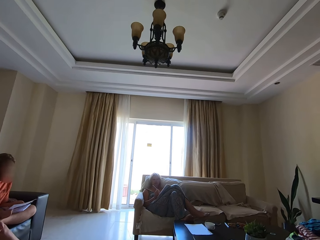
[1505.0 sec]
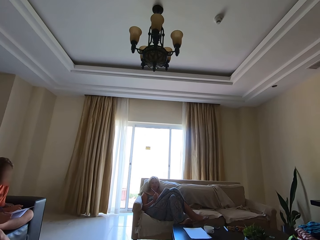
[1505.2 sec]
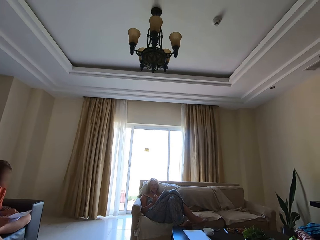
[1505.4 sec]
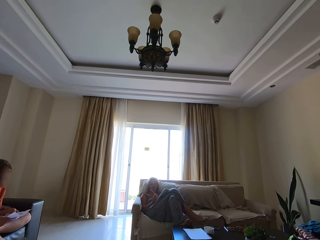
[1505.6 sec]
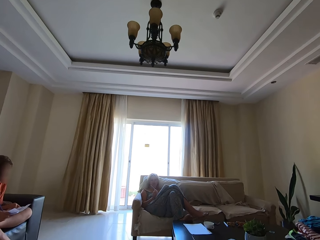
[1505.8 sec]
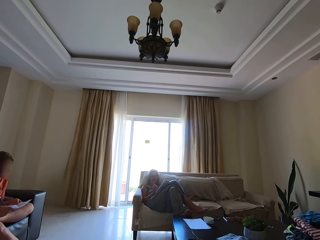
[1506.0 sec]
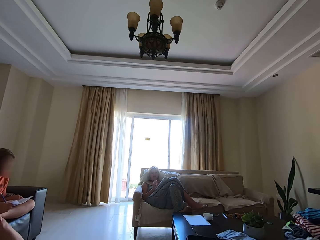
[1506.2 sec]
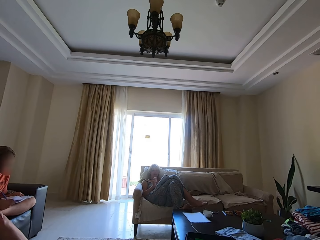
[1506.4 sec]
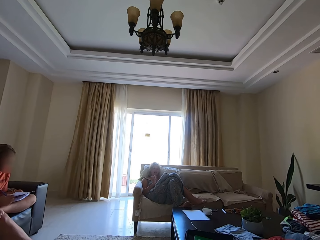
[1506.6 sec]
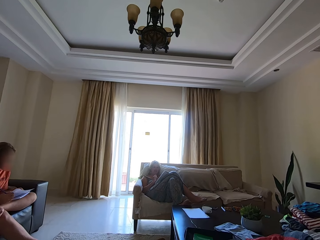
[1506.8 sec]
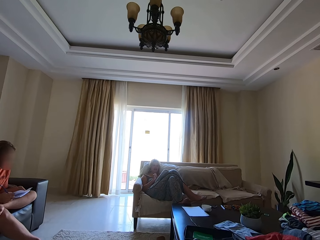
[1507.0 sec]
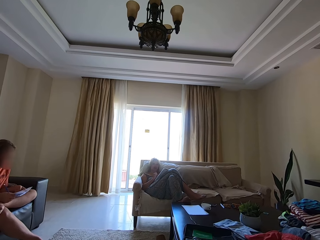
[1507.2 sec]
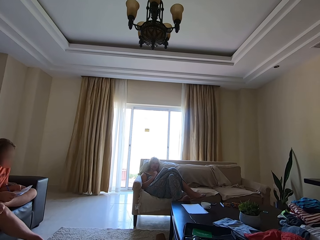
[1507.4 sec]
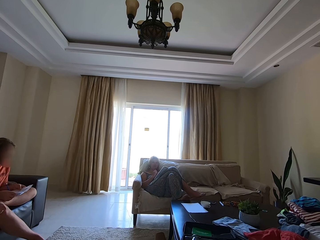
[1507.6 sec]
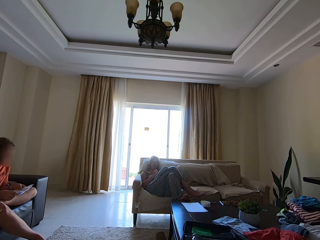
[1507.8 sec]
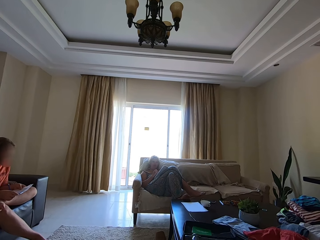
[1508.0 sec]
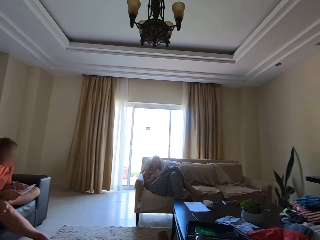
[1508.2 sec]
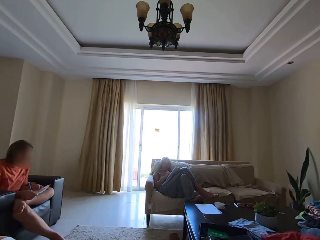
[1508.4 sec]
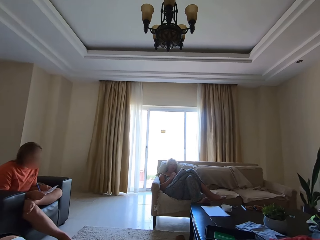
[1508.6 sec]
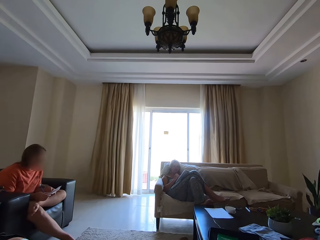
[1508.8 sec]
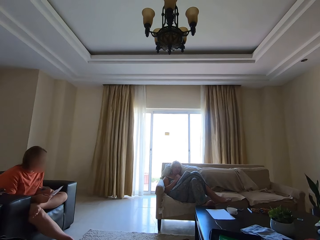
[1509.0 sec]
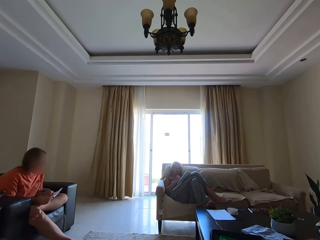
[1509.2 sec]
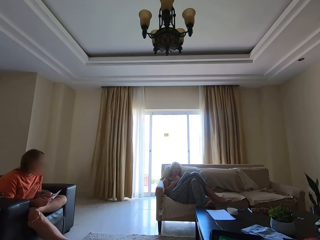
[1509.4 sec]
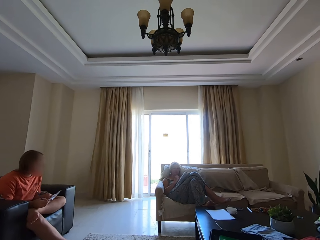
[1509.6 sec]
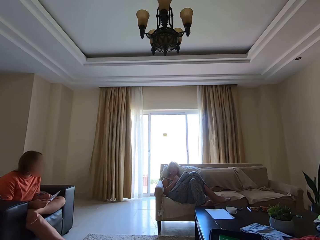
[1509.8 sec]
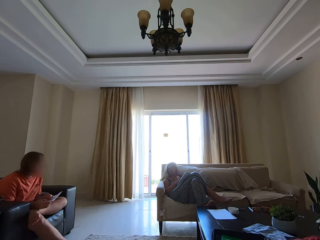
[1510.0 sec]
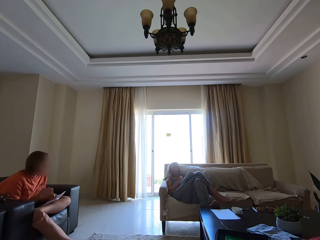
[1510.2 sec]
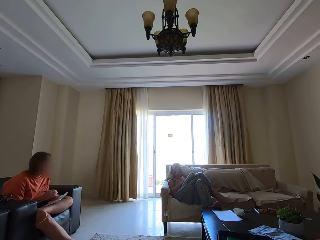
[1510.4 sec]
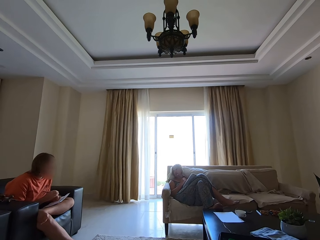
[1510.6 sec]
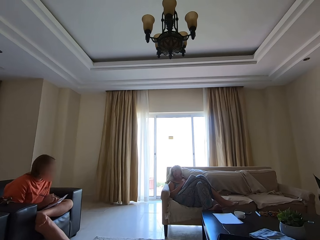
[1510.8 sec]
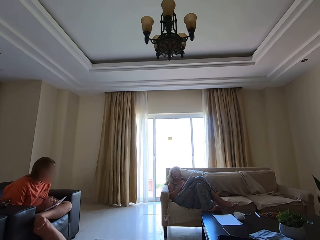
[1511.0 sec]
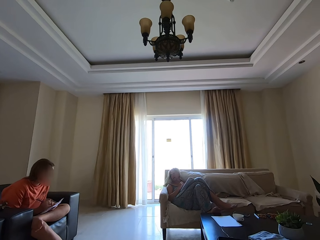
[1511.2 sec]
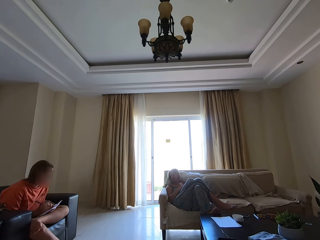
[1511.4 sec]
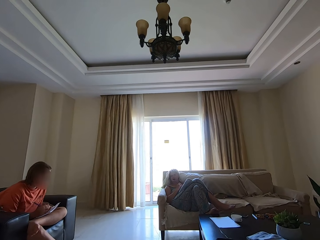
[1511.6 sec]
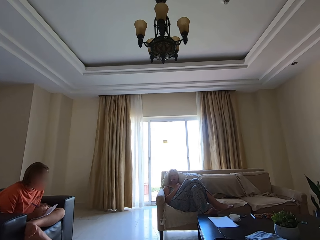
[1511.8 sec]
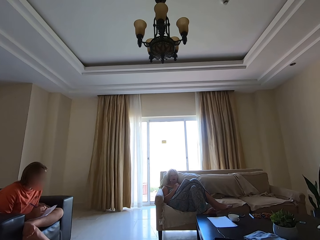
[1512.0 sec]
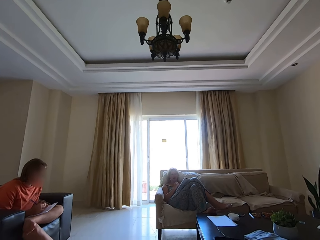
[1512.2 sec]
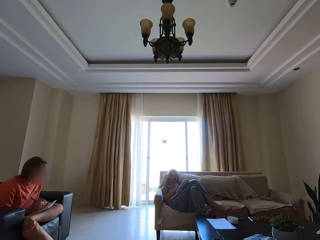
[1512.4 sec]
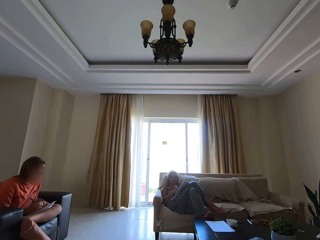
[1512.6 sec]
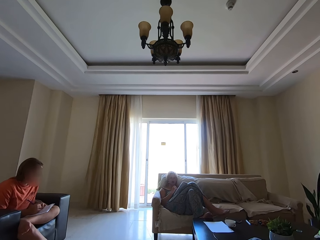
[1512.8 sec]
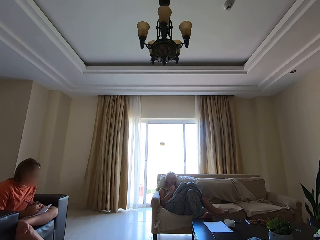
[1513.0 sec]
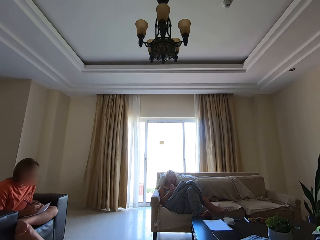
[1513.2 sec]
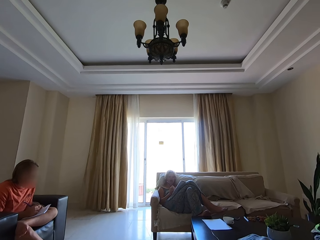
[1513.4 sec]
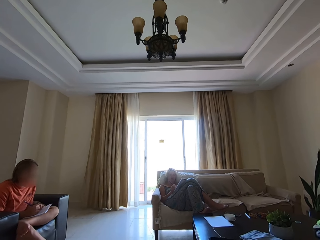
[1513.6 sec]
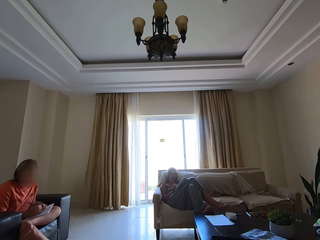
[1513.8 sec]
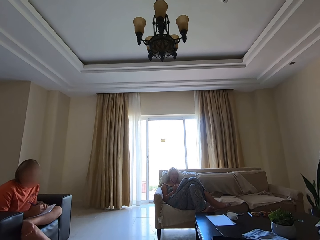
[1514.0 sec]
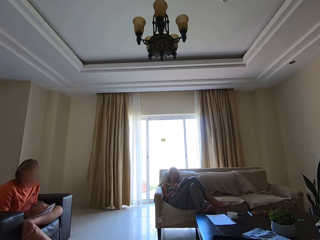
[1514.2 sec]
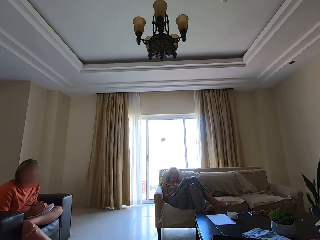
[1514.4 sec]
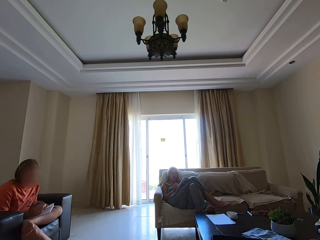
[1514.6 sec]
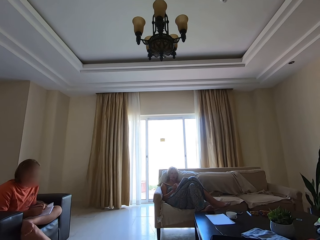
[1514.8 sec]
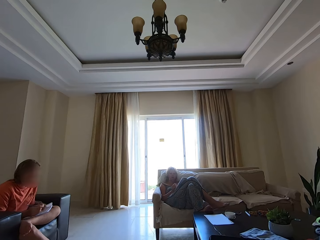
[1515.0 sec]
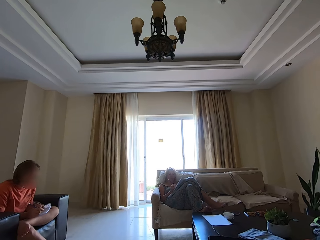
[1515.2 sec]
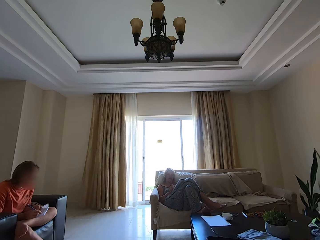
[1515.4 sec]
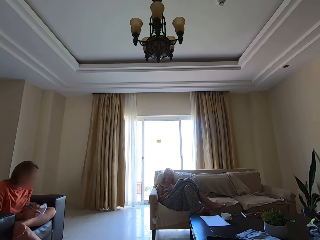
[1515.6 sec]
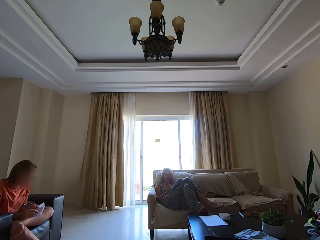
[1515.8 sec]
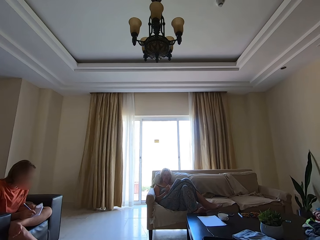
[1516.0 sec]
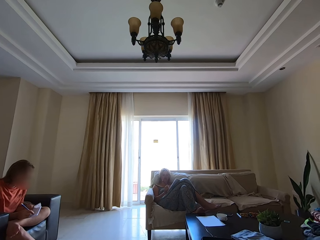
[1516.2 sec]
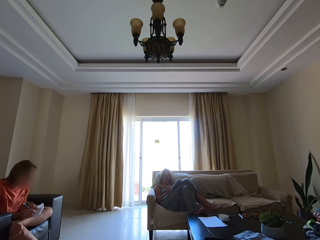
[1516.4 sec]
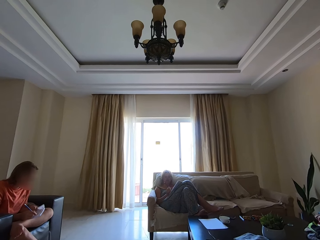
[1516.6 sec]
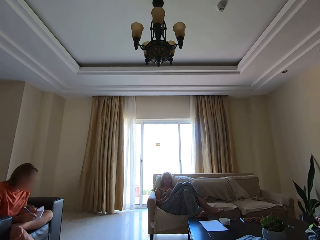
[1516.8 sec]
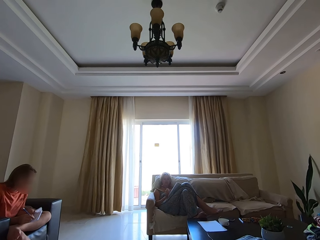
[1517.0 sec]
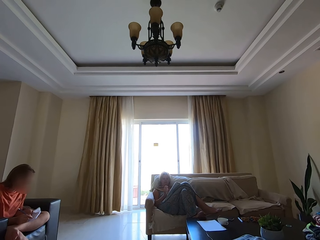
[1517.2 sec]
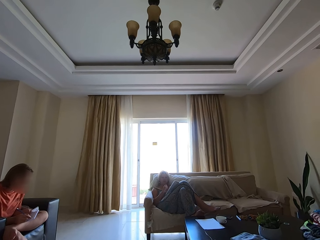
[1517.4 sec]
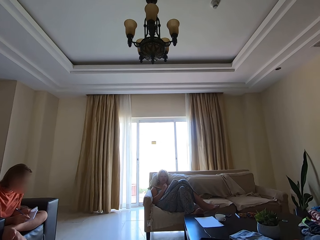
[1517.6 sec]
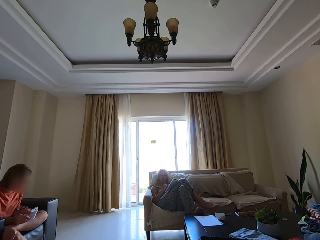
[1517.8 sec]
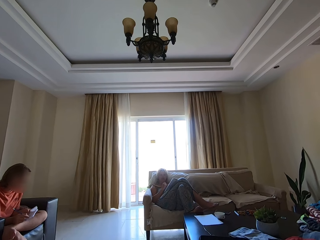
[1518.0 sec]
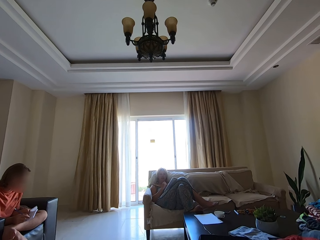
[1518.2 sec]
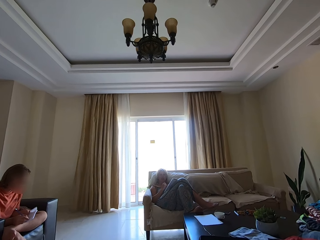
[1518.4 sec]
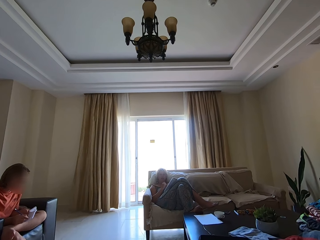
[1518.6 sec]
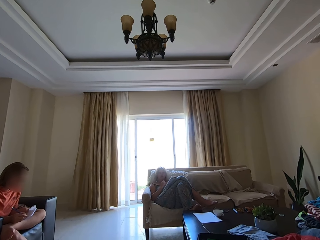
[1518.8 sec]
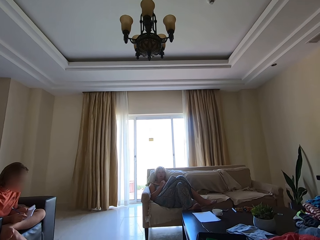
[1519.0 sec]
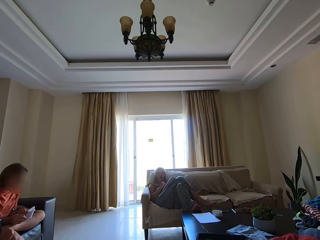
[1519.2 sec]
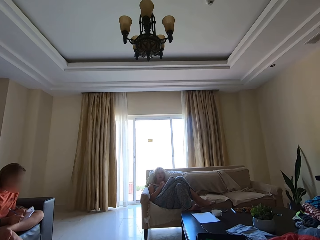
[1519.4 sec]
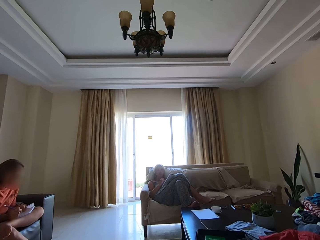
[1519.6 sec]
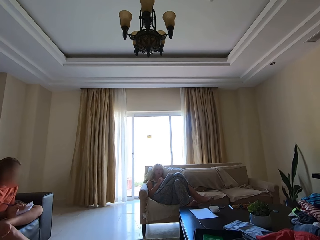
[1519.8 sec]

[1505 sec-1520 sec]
A person talks. Another person talks. The camera wearer talks. A person writes in a book.

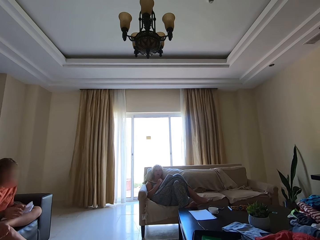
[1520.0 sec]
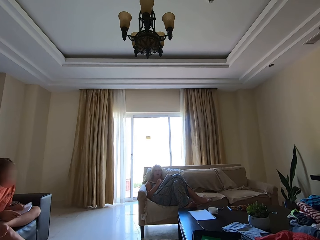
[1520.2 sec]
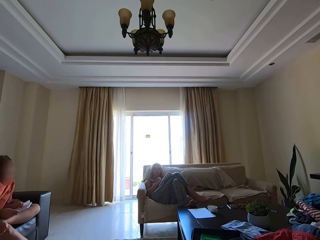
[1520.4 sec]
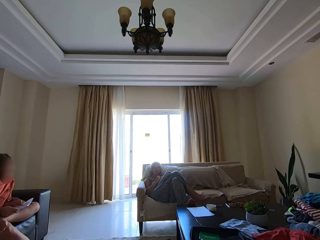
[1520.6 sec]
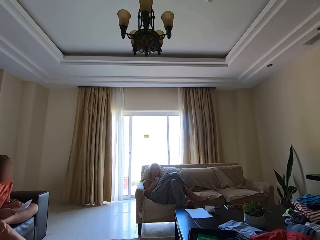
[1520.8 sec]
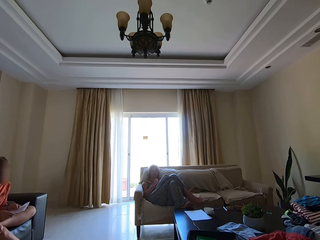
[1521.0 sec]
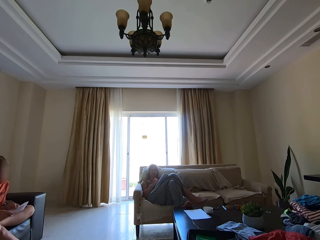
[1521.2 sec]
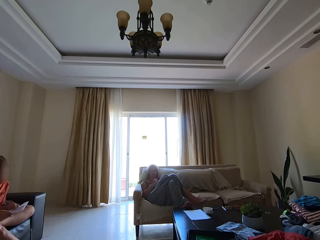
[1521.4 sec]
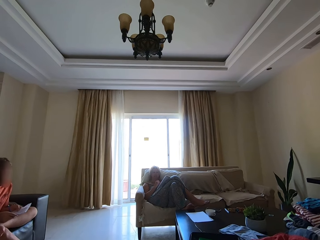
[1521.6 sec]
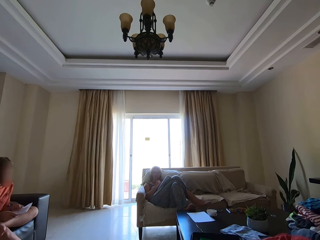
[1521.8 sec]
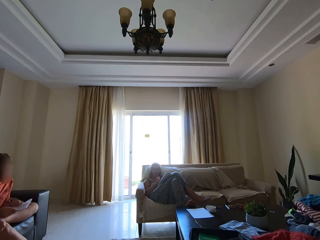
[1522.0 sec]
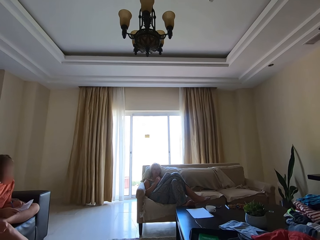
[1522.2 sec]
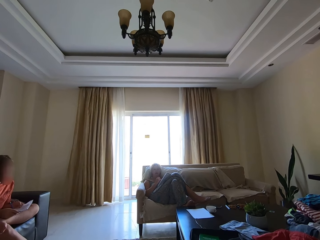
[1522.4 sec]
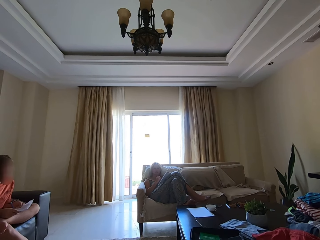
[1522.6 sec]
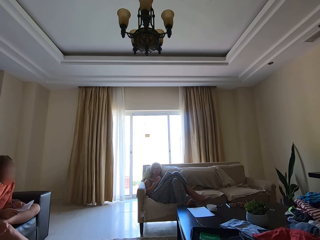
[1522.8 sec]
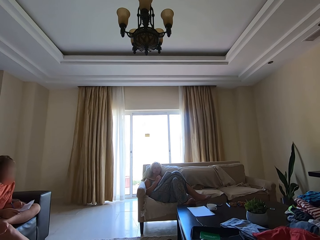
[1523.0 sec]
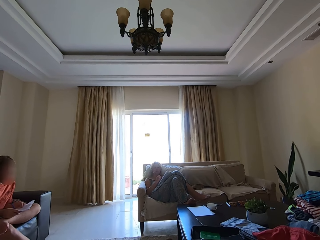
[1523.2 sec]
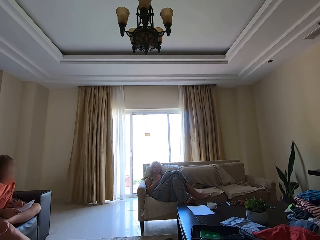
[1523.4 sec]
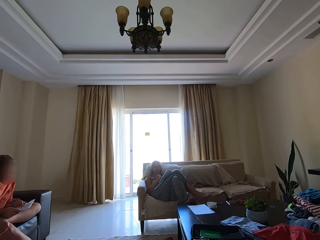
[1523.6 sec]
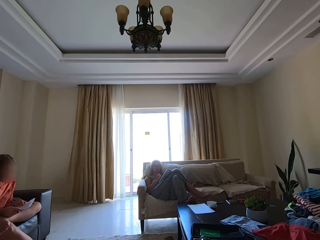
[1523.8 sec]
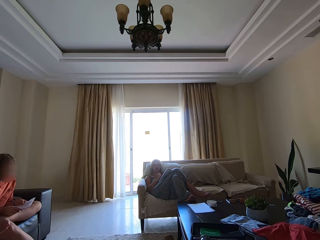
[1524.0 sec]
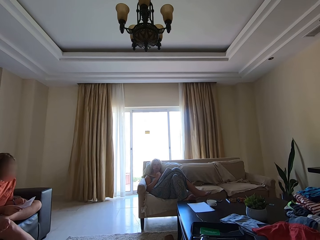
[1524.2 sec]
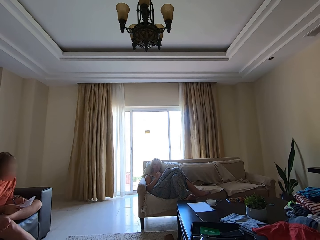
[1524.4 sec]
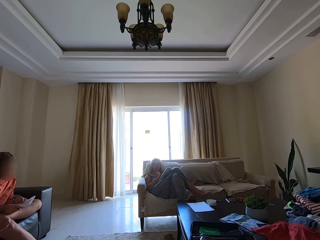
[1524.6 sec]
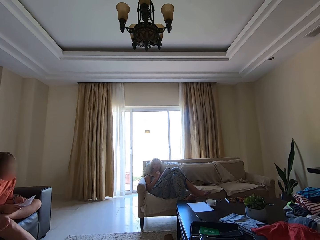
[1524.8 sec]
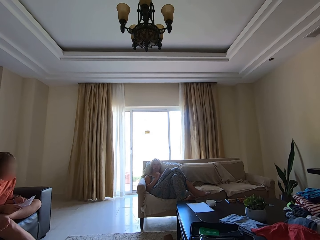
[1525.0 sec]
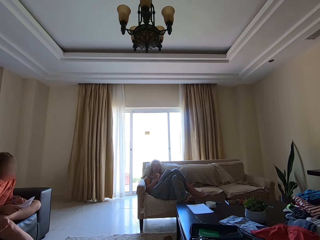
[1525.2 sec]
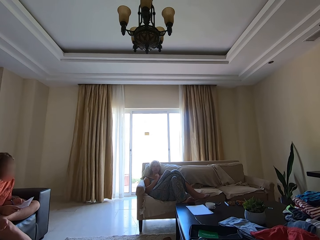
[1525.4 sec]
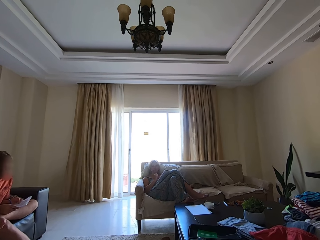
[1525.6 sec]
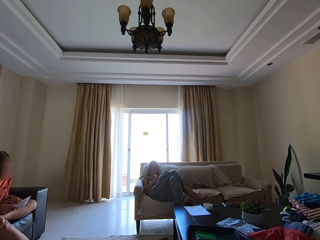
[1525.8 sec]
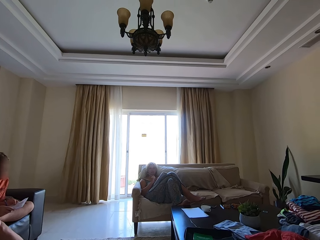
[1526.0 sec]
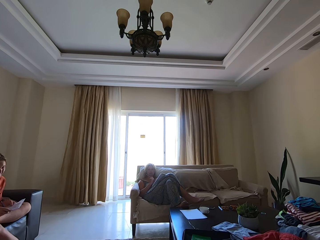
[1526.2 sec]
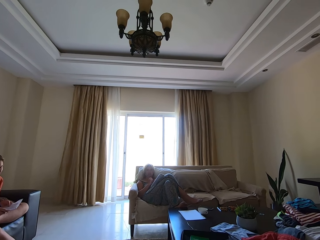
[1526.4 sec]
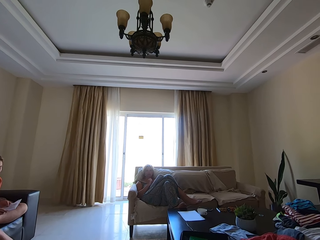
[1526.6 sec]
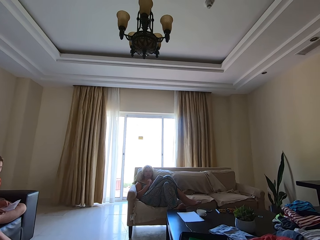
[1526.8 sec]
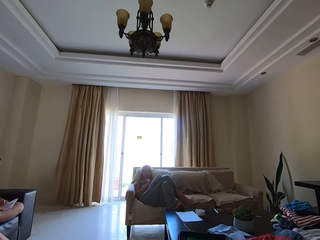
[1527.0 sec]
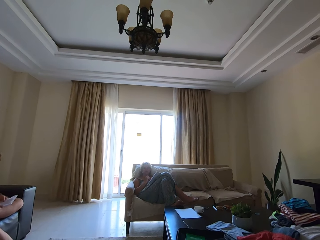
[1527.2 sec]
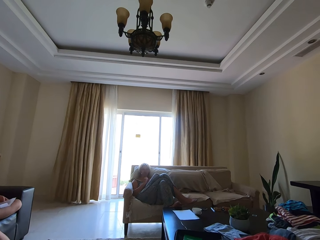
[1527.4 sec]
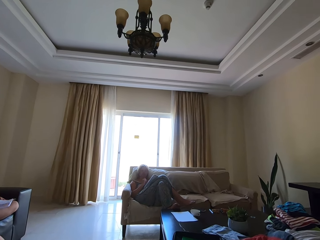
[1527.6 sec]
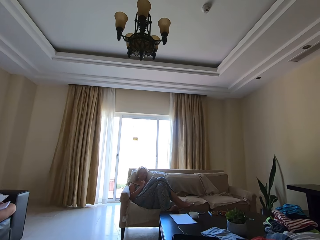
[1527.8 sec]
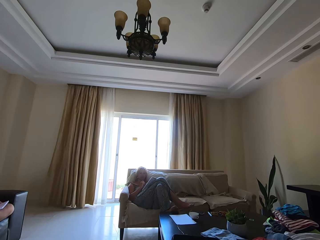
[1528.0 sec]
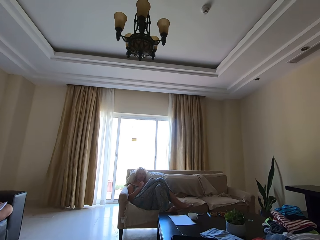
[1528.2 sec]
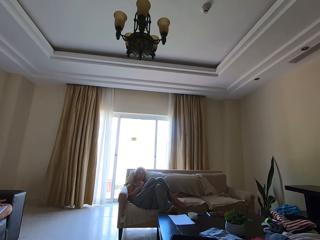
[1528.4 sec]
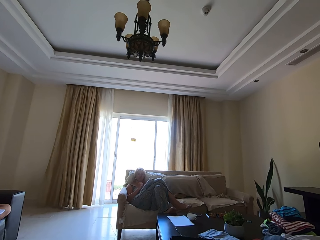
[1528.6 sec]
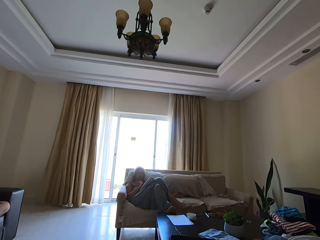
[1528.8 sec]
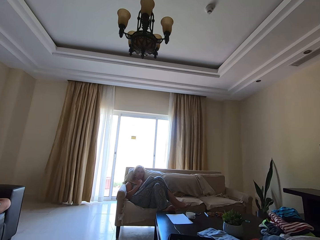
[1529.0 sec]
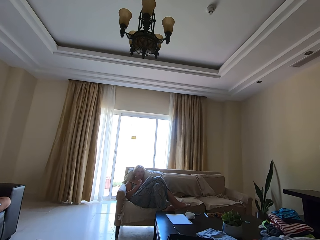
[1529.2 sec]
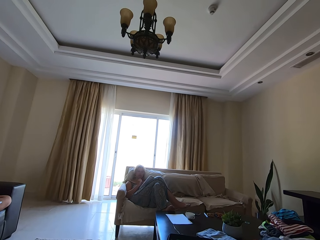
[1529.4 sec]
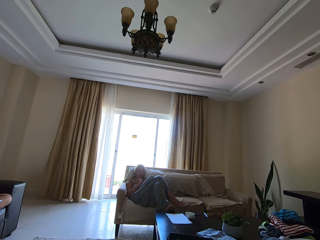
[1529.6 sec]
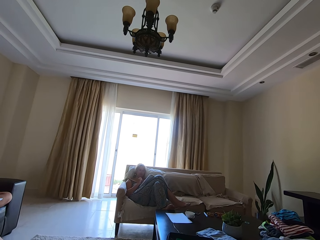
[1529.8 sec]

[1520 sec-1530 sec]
A person talks. The camera wearer talks.
